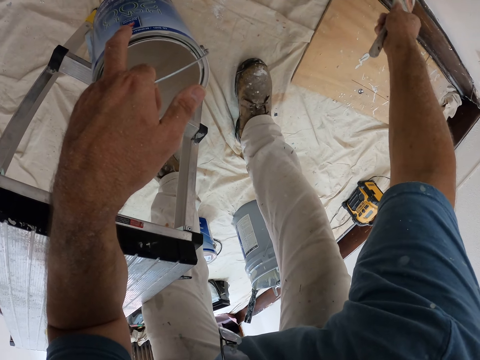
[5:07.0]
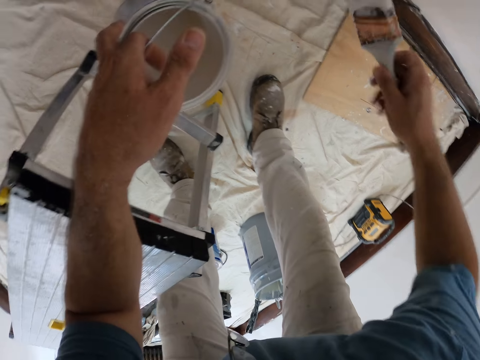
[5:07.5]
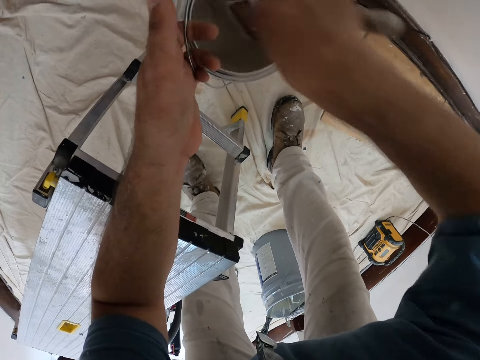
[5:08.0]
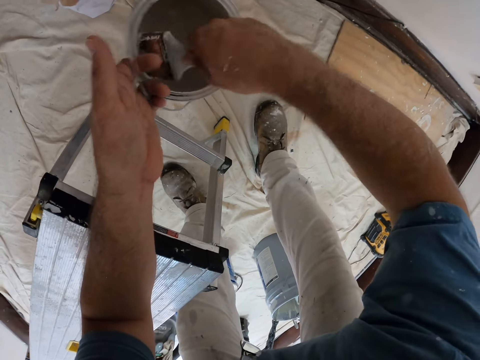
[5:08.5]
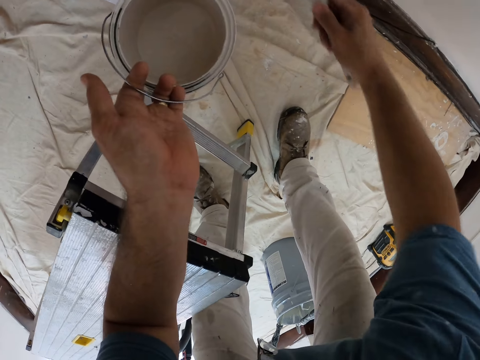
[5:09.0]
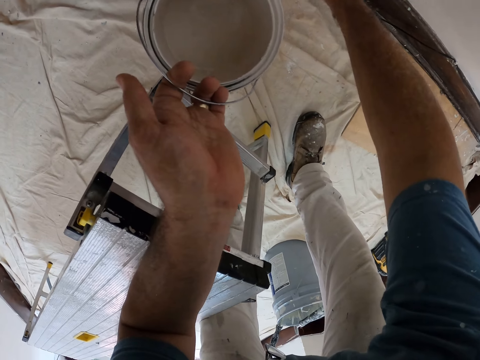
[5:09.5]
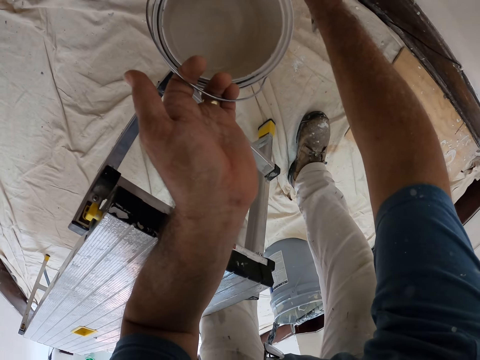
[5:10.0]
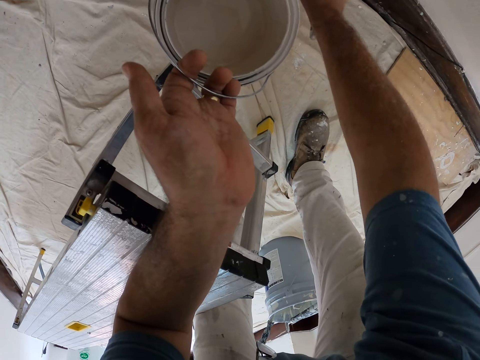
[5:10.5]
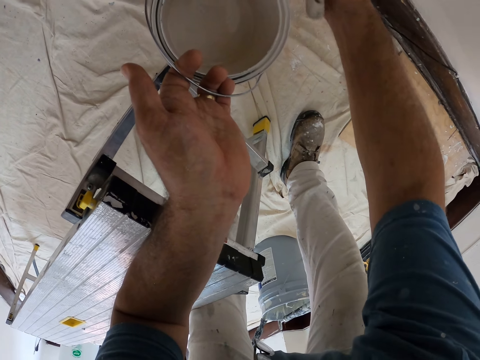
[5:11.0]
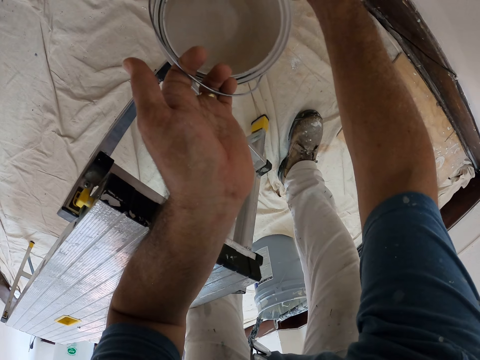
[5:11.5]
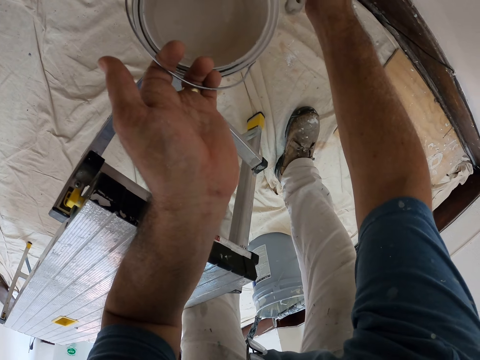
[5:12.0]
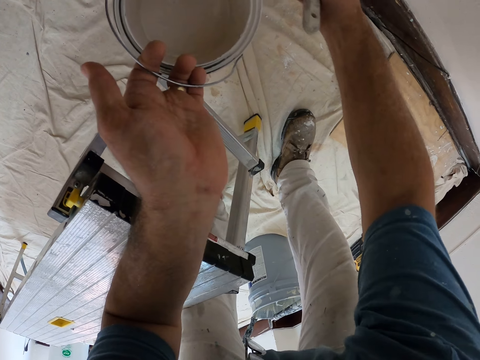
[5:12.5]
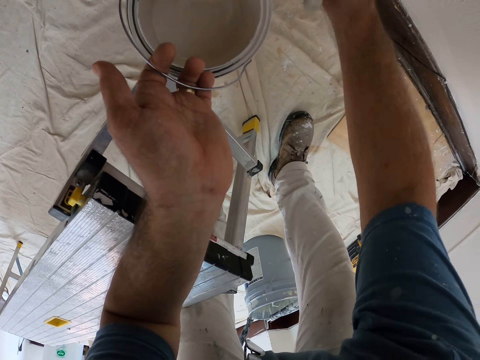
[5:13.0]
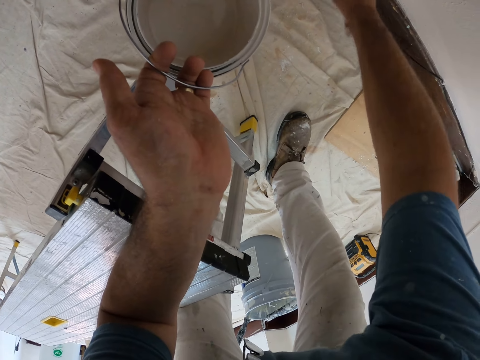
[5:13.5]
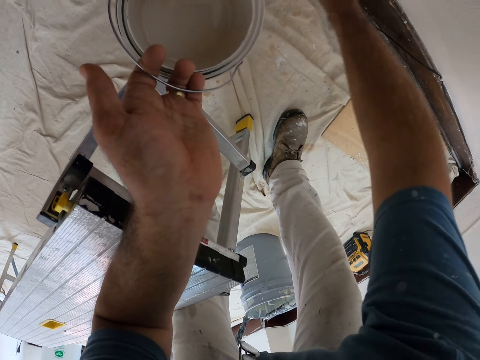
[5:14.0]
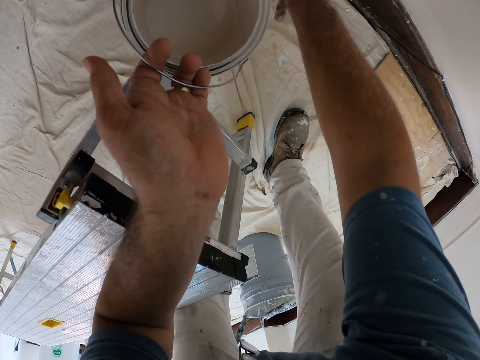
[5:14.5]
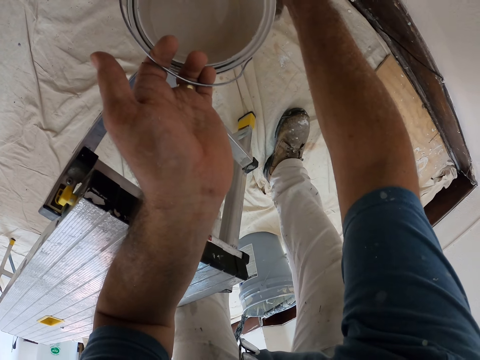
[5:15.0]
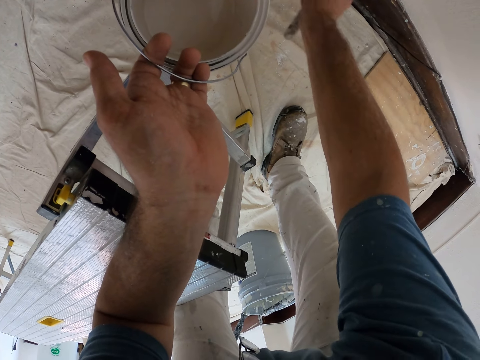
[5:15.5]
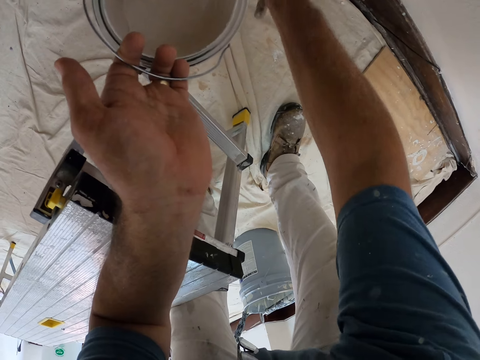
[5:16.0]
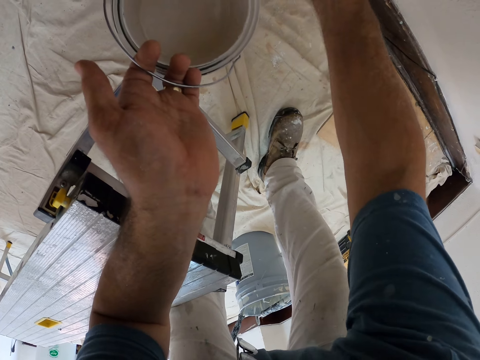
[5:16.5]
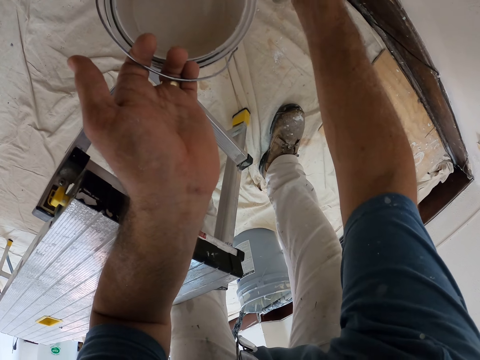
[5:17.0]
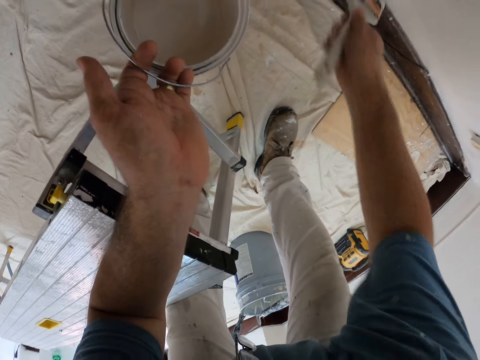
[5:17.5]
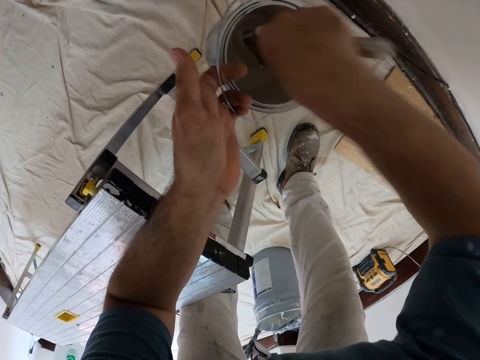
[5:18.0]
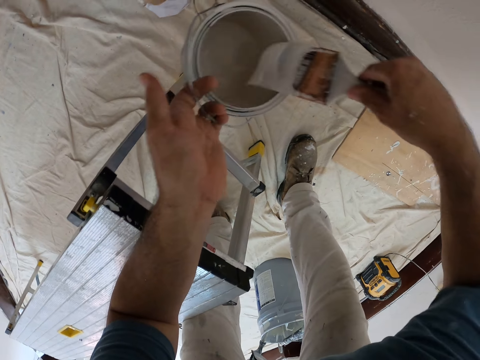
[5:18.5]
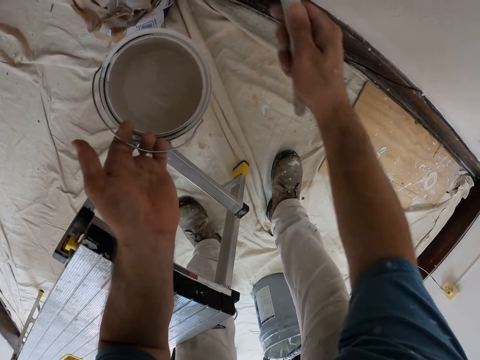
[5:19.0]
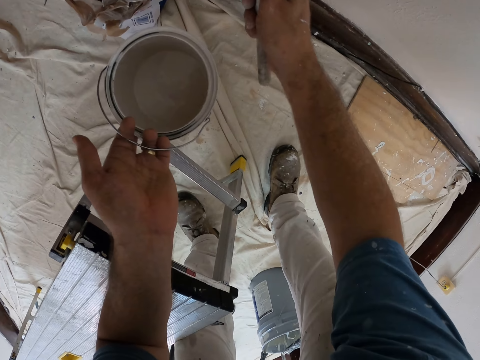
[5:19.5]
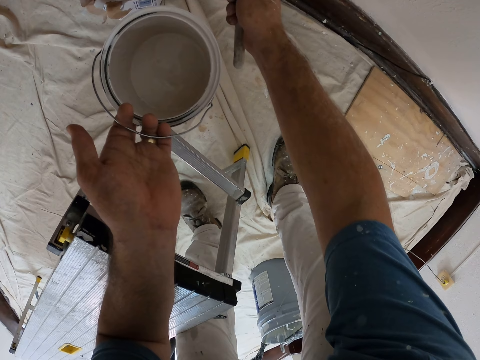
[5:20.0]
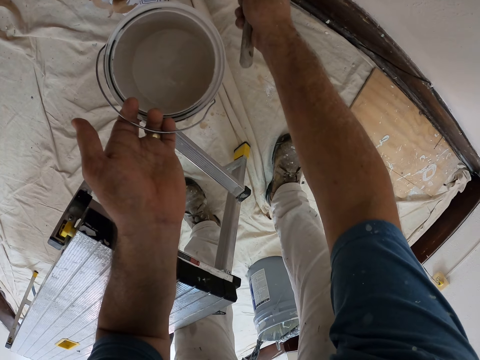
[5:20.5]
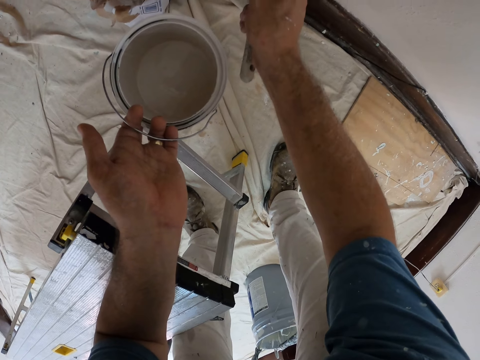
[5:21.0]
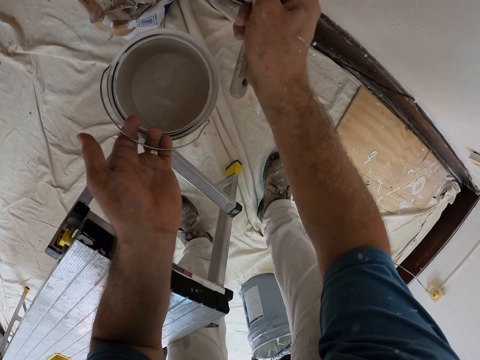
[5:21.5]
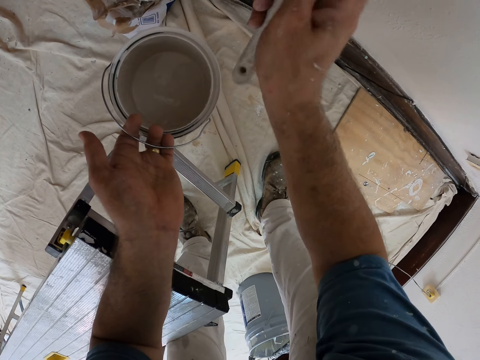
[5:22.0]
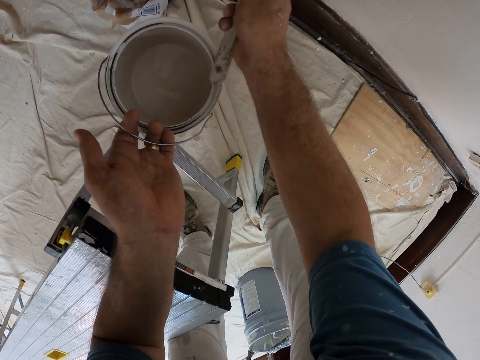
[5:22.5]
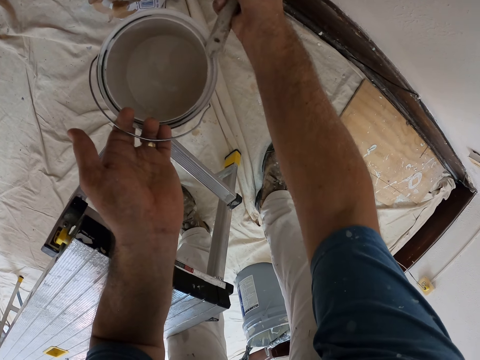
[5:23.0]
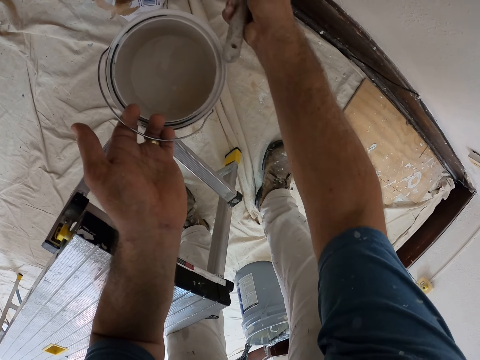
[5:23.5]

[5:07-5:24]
The camera wearer scoops paint from the bucket of paint in his left hand with the paint brush. He paints the wall with the paint brush in his right hand. He scoops paint from the bucket of paint in his left hand with the paint brush. He paints the wall with the paint brush in his right hand.

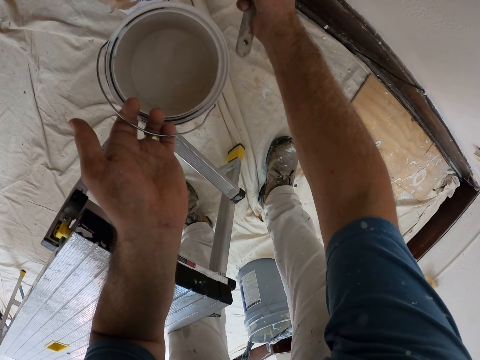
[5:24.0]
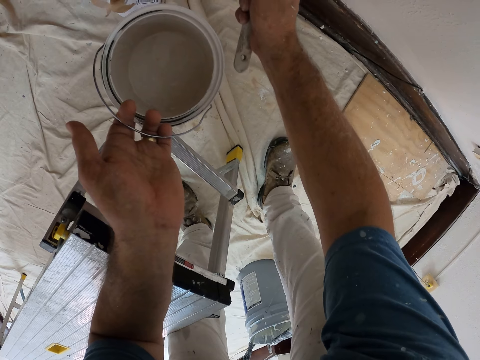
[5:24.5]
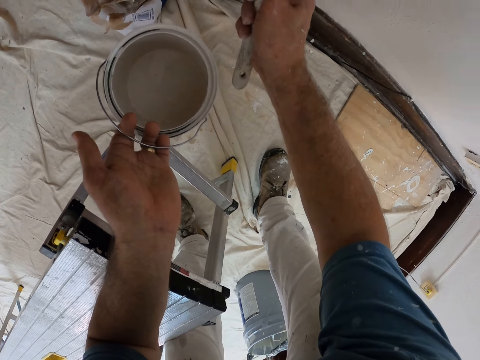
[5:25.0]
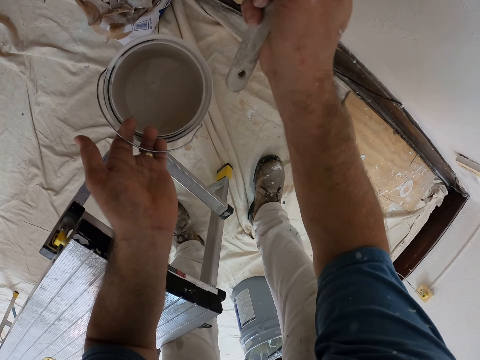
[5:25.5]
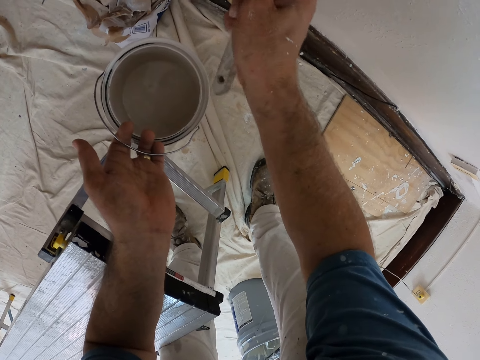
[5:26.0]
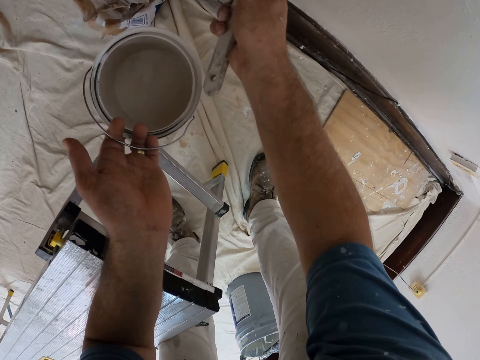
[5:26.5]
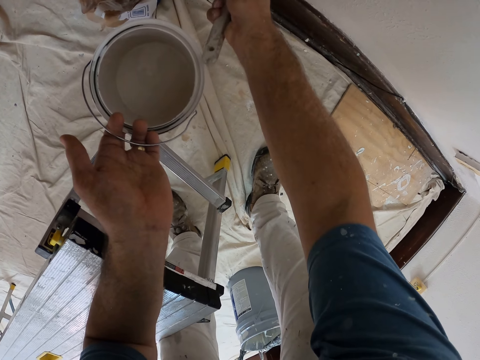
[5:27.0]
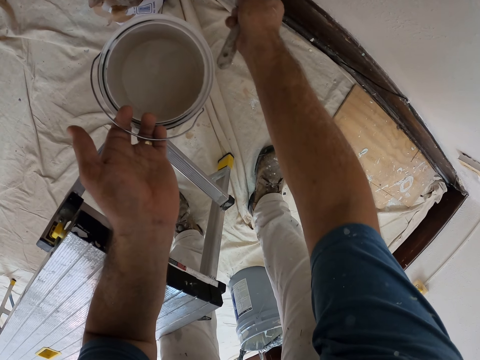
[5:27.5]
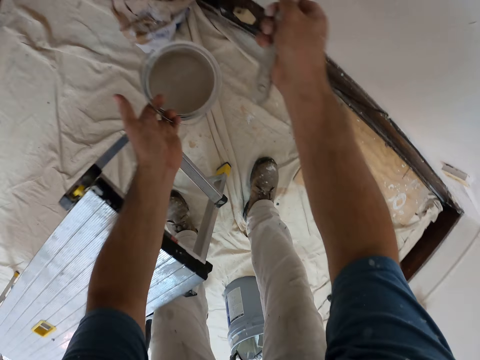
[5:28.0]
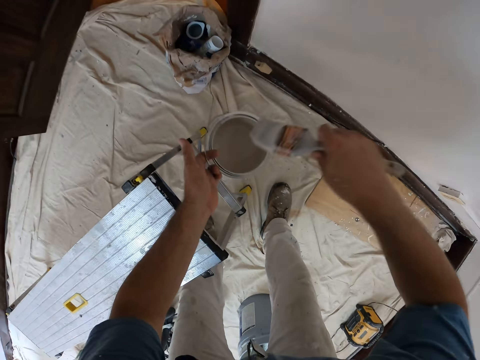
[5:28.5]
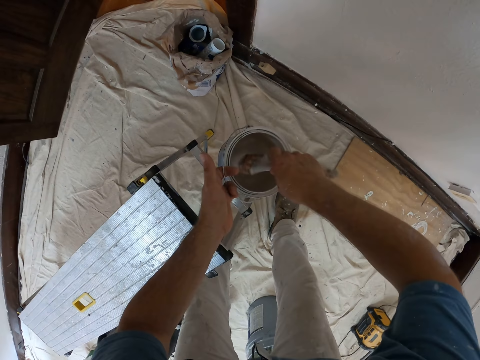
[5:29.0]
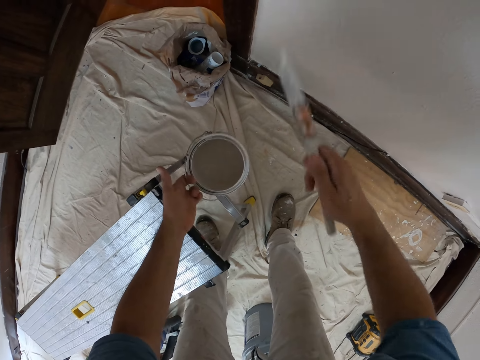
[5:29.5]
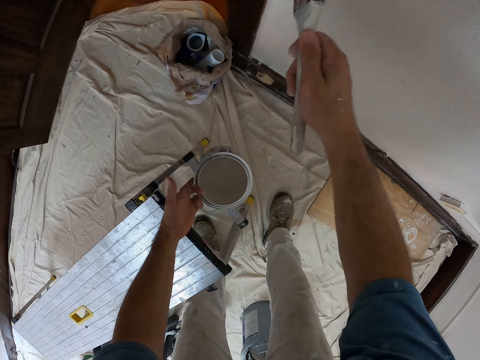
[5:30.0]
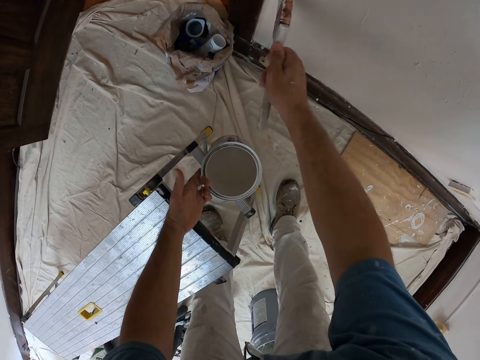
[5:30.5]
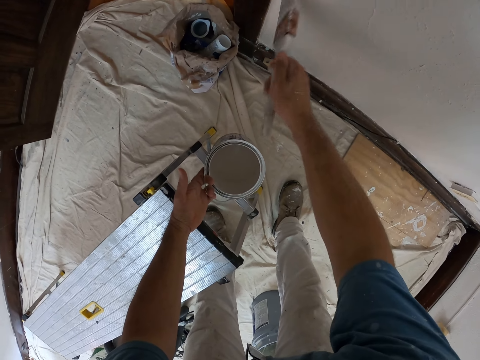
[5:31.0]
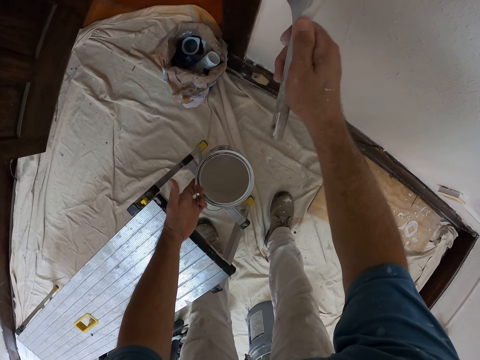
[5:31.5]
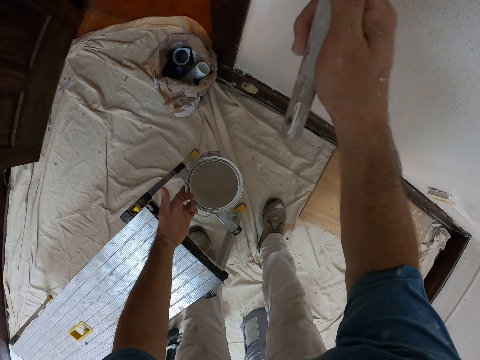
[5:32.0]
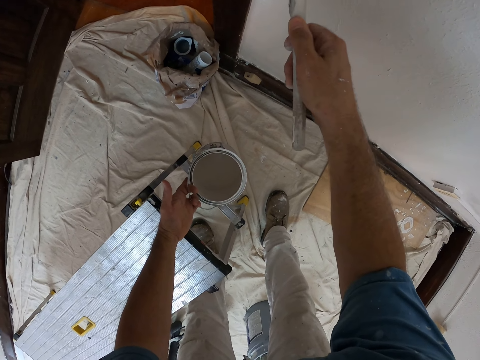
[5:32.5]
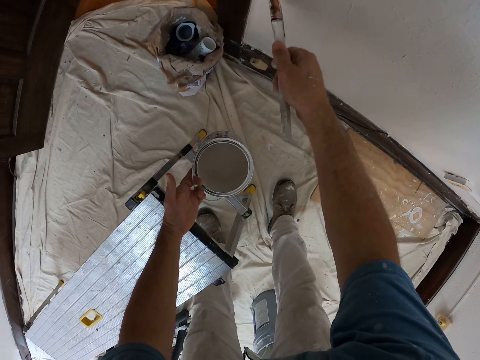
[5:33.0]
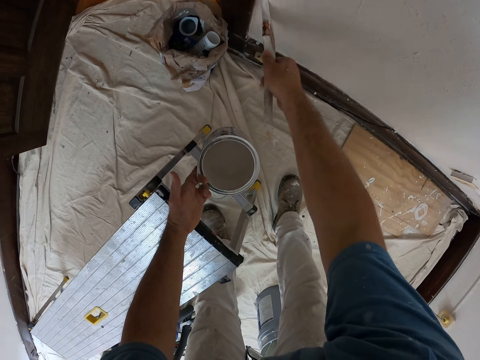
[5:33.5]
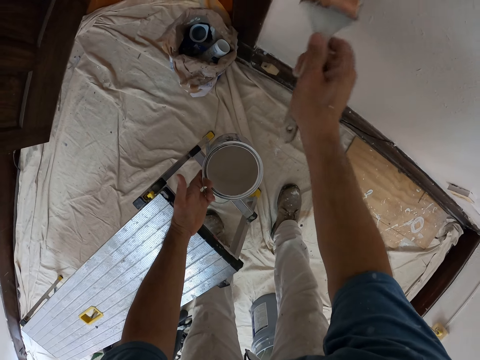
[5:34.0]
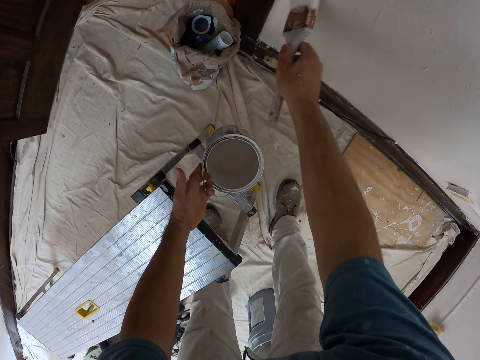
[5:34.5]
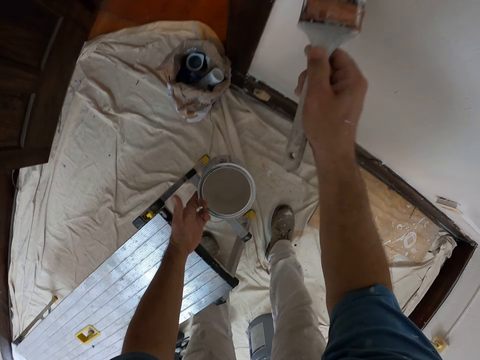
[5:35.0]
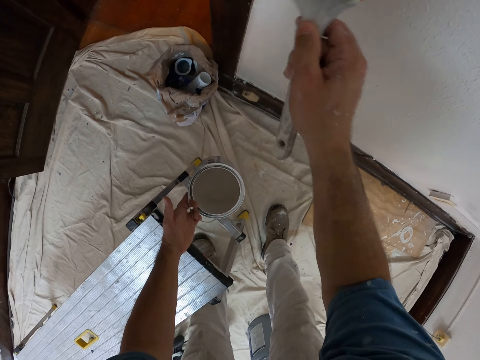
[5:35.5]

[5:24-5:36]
The camera wearer scoops paint from the bucket of paint in his left hand with the paint brush. He paints the wall with the paint brush in his right hand.
